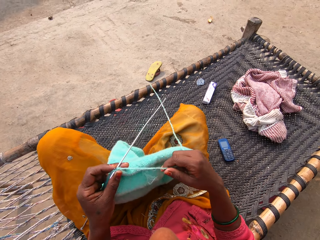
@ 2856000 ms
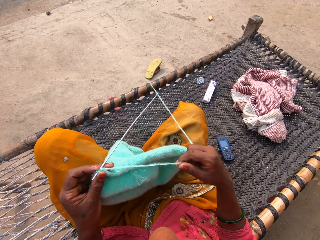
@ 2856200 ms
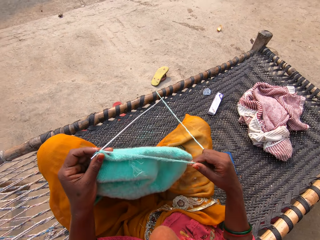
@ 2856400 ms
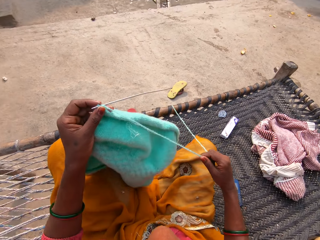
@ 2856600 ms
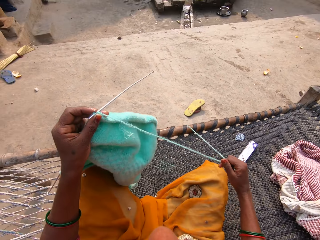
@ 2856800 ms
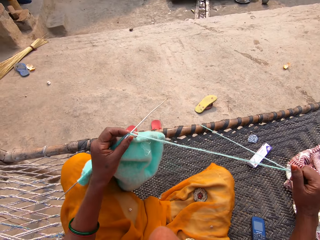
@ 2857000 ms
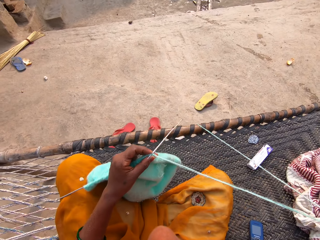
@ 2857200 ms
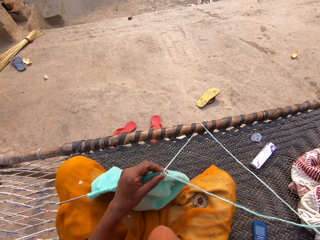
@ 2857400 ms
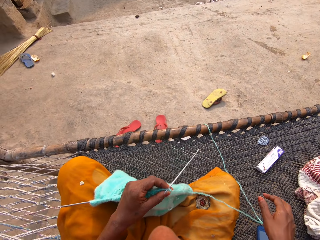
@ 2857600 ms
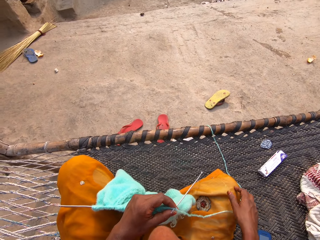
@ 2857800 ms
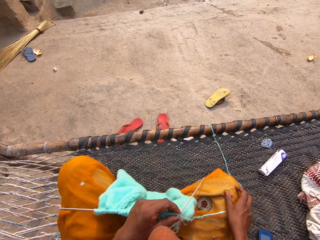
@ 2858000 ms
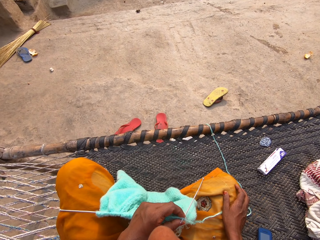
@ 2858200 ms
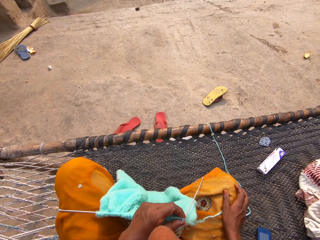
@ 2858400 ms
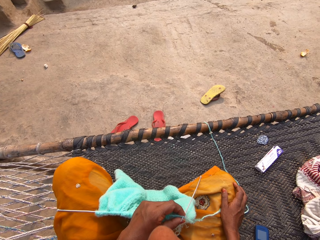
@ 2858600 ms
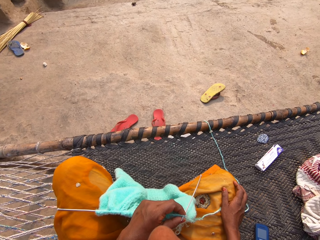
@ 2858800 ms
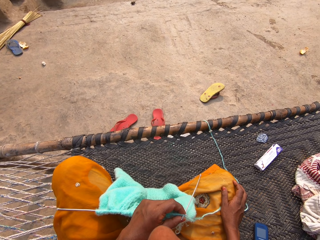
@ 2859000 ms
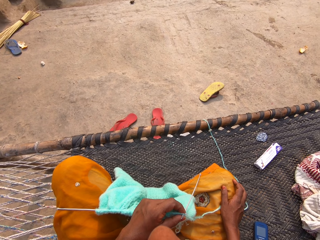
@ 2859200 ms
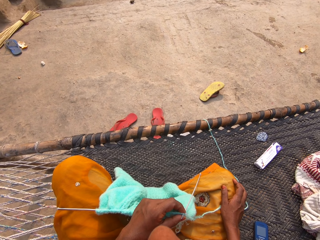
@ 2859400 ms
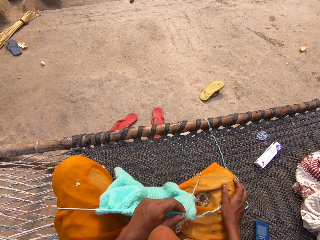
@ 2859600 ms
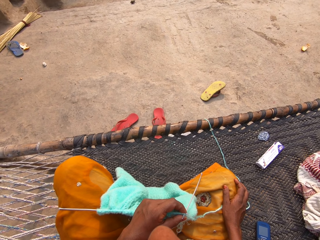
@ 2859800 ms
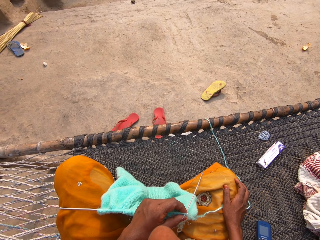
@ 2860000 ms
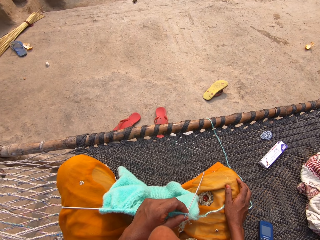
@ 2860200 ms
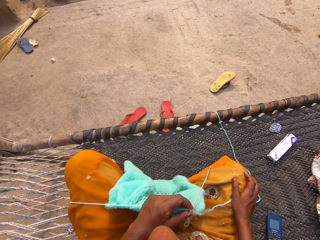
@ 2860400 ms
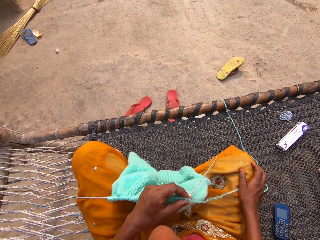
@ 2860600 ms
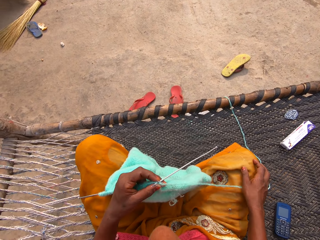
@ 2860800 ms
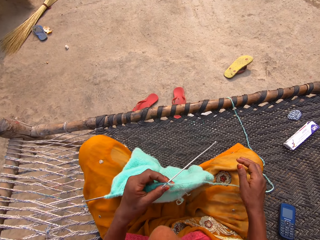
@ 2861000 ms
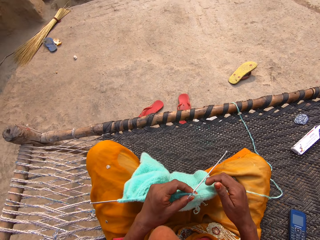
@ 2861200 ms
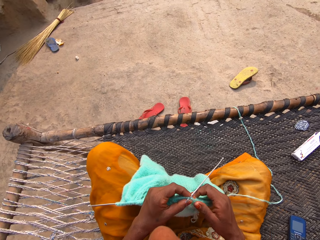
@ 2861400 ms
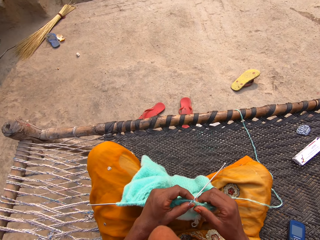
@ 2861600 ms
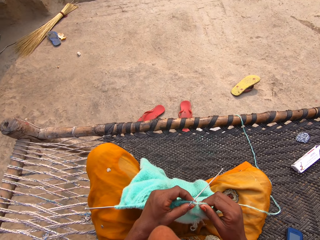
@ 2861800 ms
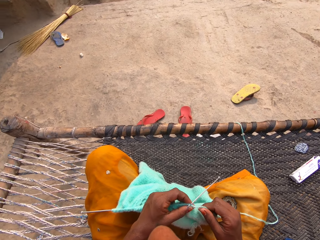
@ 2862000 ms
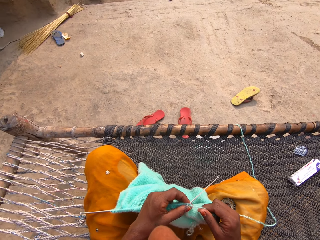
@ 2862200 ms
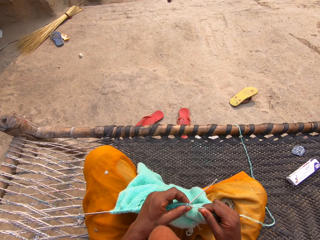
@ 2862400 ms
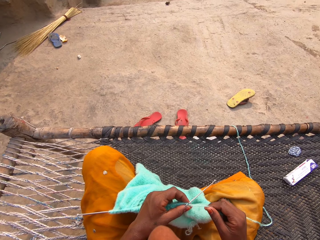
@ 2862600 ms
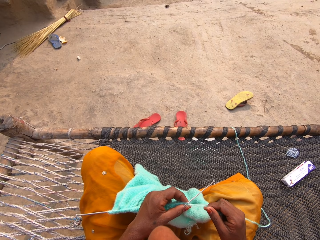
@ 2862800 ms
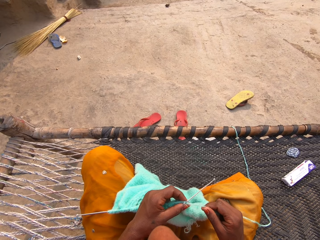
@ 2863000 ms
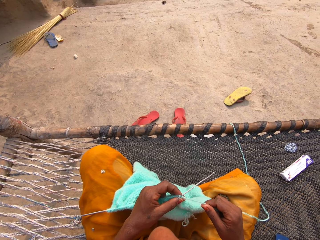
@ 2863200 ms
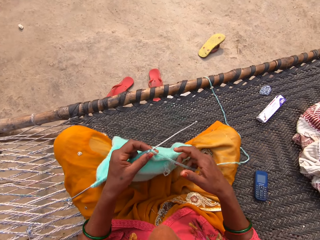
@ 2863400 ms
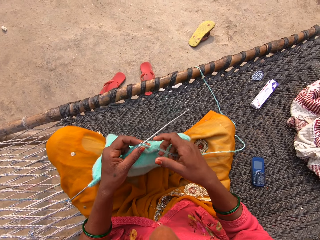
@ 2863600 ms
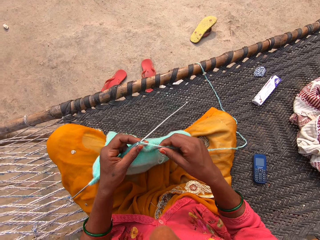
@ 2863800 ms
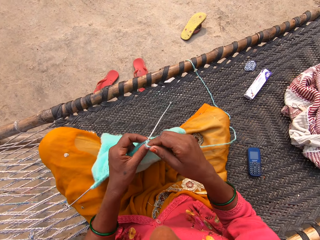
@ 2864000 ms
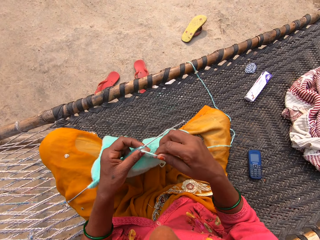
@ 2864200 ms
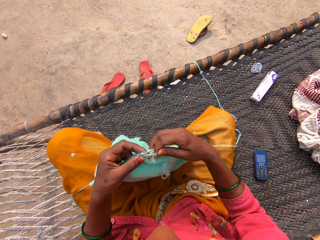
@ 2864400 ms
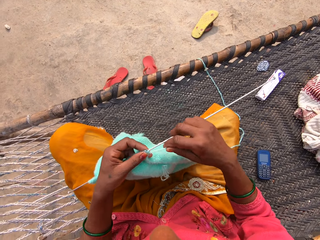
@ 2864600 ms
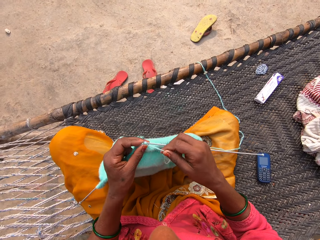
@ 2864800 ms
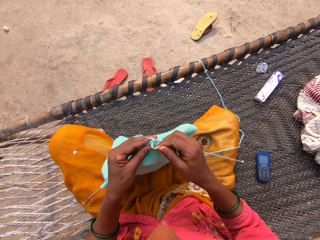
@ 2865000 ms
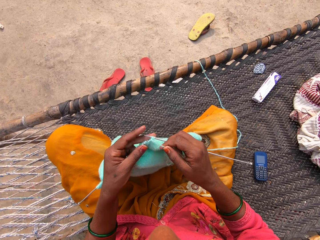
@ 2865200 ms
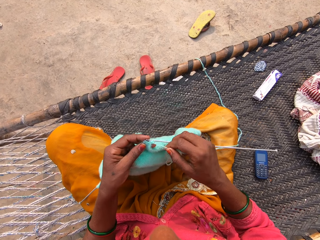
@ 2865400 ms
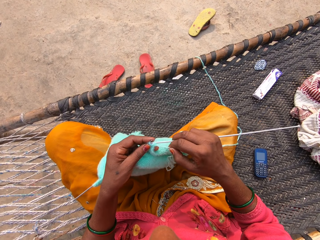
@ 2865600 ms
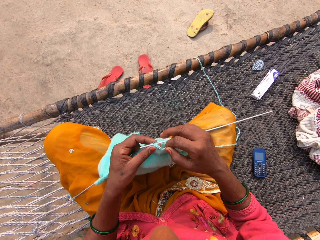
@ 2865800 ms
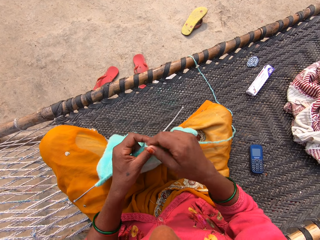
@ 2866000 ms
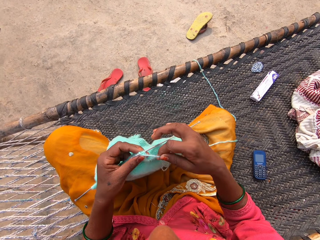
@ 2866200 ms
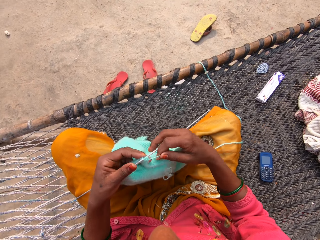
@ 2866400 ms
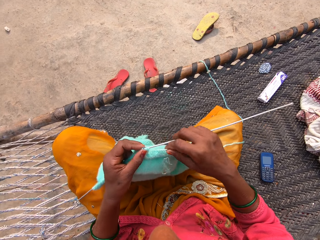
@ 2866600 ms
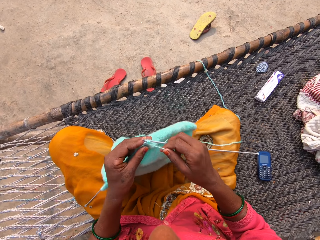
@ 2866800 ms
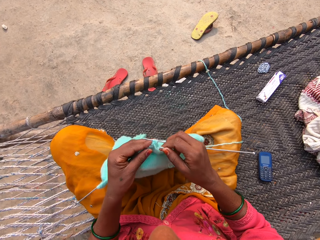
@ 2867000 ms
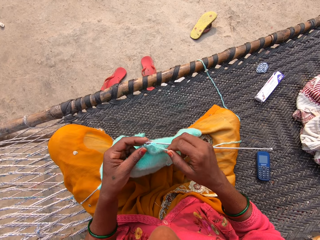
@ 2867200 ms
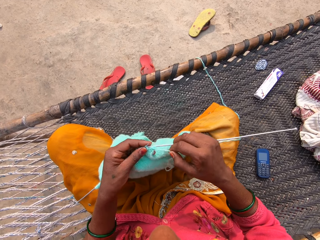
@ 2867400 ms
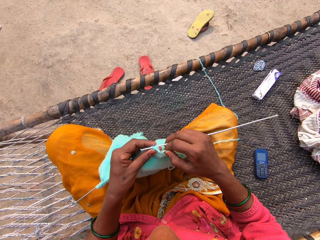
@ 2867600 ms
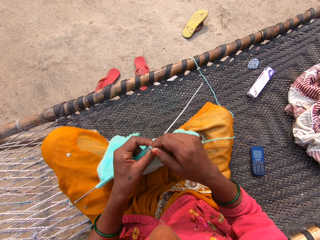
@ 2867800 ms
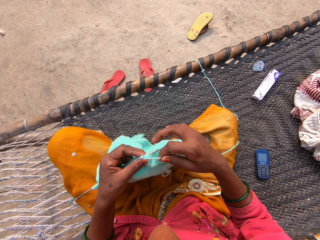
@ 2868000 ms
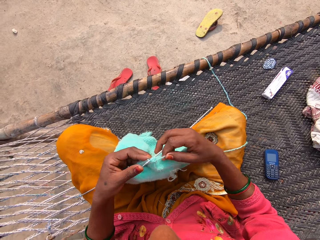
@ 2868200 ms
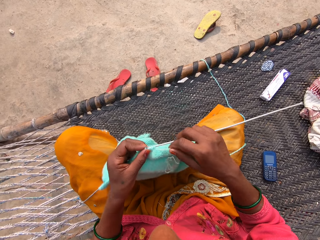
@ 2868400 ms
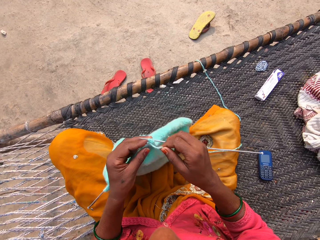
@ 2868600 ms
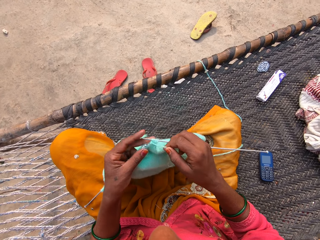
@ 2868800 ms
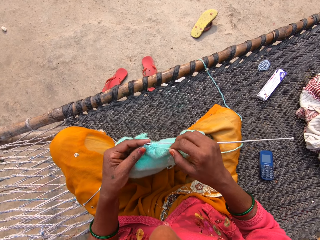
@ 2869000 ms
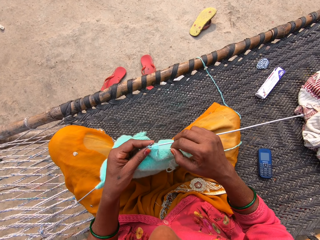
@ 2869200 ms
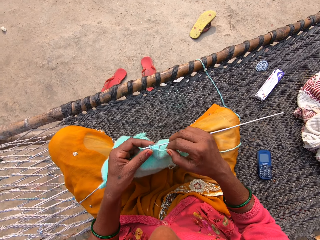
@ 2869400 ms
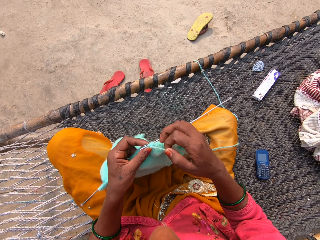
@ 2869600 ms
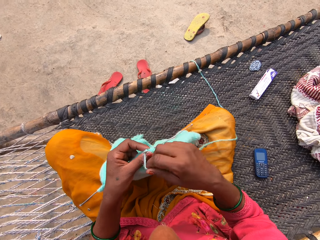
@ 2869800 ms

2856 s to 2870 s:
The camera wearer pulls the knitting yarn. They look around the compound. They hold the cloth. They knit the thread.

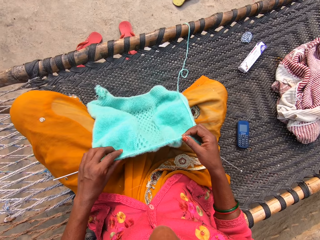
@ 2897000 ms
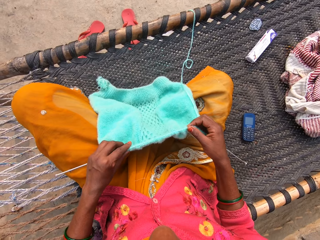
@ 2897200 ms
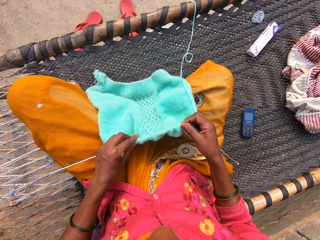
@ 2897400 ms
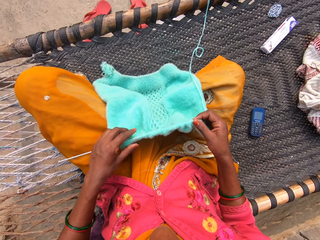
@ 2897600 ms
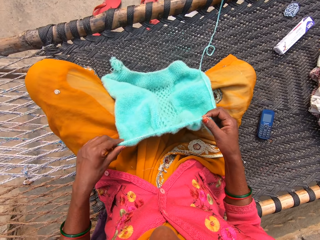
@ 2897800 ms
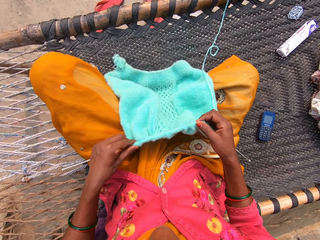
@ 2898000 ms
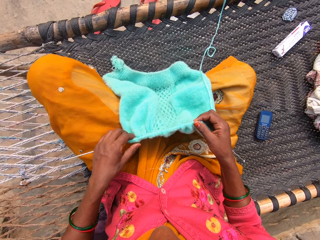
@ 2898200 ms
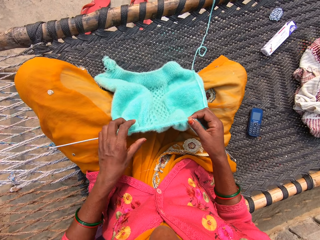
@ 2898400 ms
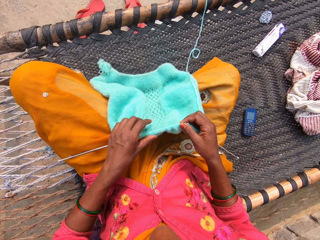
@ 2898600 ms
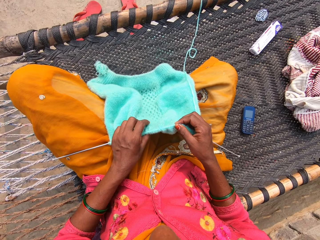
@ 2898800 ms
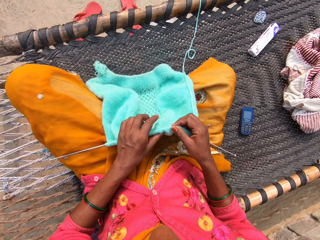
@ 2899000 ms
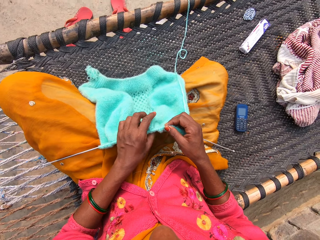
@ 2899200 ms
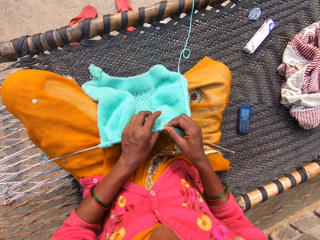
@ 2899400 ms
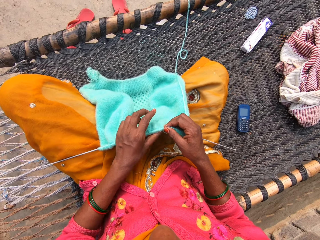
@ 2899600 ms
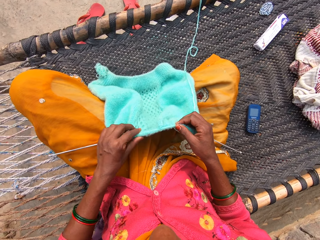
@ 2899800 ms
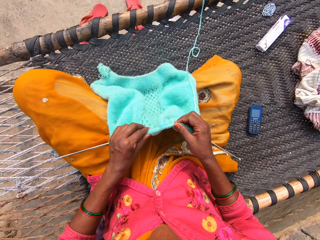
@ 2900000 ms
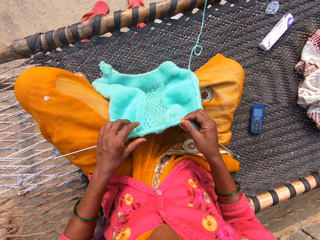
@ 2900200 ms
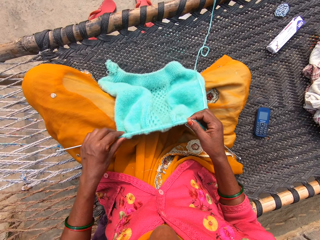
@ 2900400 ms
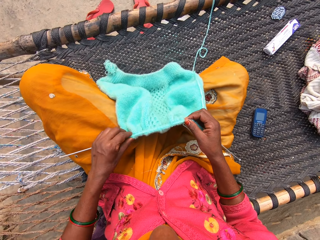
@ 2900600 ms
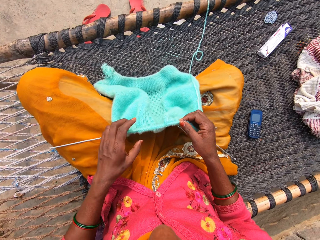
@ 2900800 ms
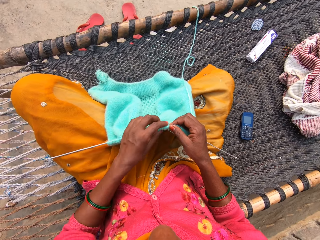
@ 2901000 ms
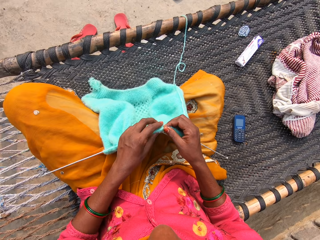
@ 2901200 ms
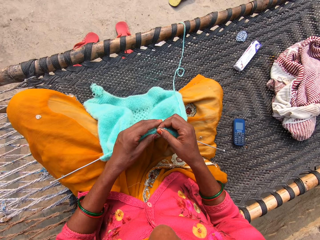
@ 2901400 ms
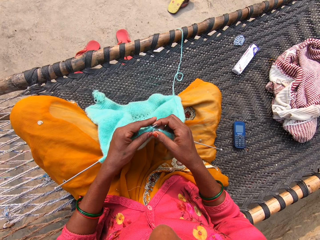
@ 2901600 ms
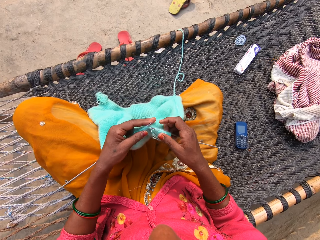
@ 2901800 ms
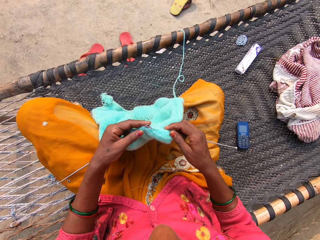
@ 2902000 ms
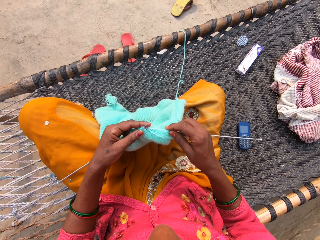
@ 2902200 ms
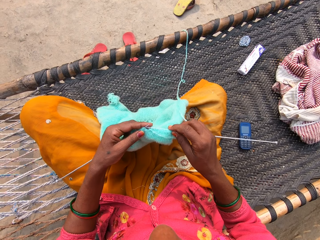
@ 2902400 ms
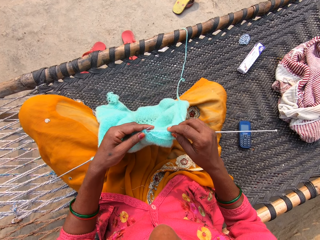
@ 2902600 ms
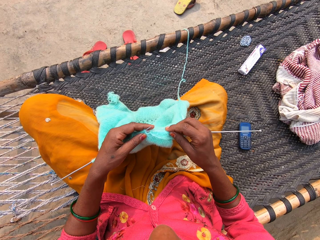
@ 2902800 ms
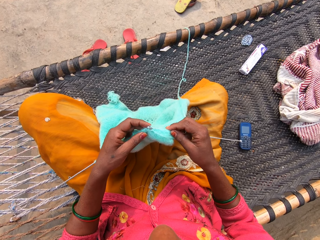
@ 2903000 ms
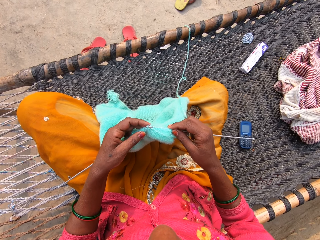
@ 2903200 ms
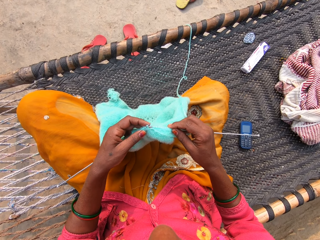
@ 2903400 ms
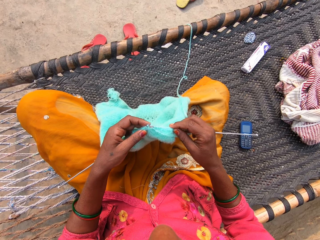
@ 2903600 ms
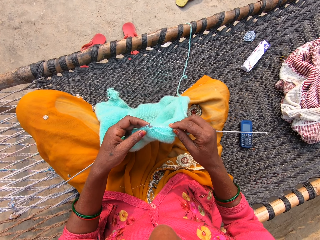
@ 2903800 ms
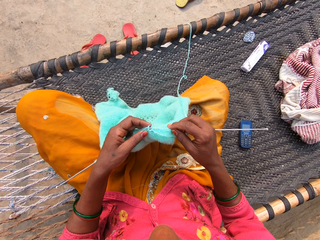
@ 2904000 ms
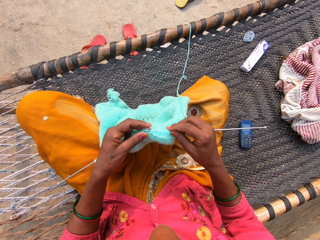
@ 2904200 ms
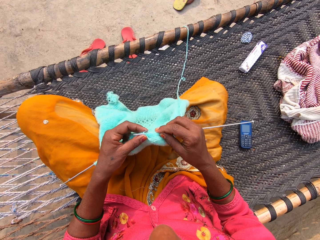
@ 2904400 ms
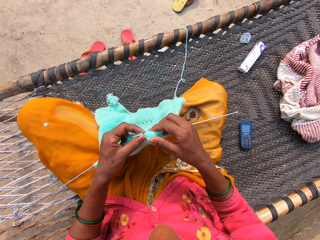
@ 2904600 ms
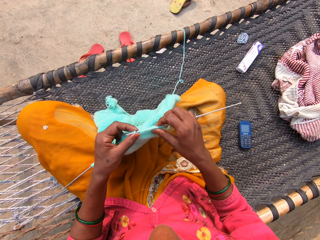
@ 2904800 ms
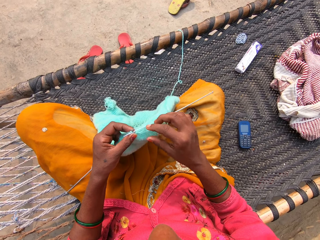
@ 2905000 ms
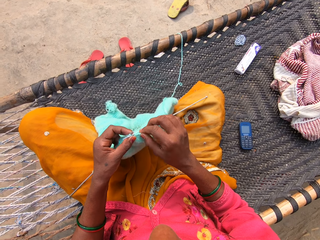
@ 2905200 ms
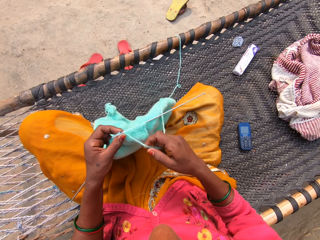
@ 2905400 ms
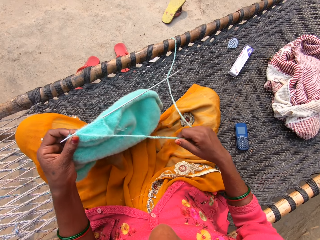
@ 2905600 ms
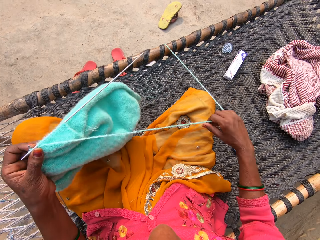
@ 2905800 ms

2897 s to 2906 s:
The camera wearer adjusts her knitted sweater.
